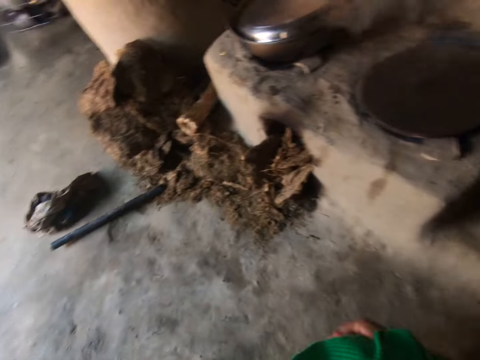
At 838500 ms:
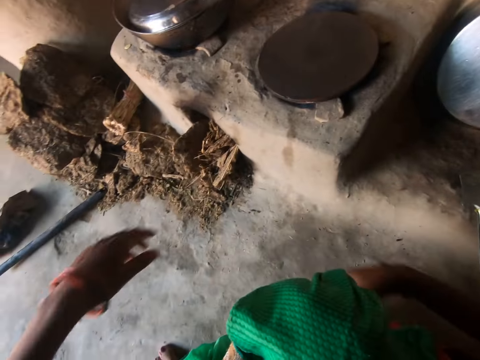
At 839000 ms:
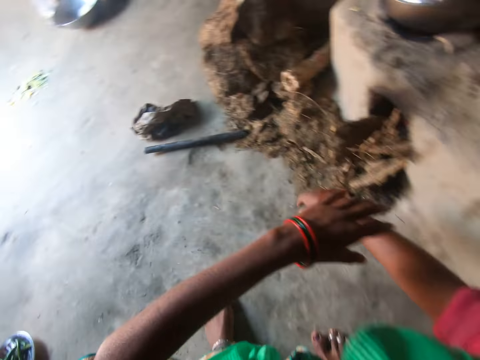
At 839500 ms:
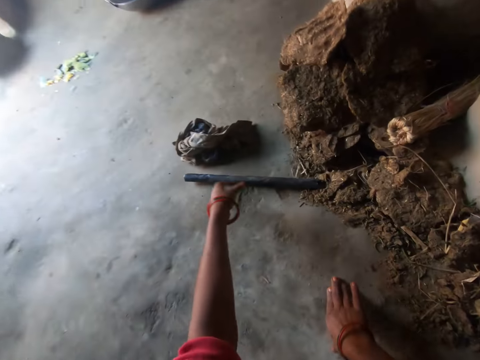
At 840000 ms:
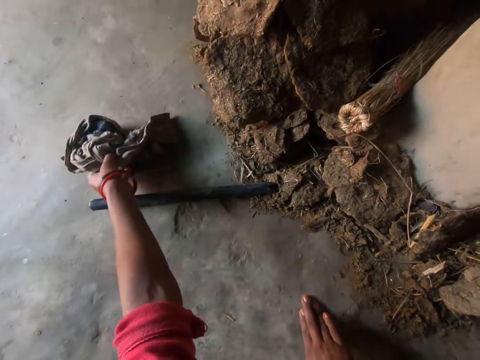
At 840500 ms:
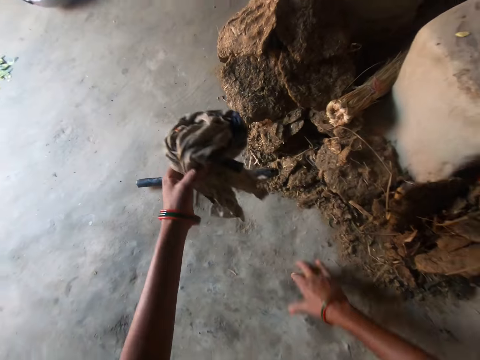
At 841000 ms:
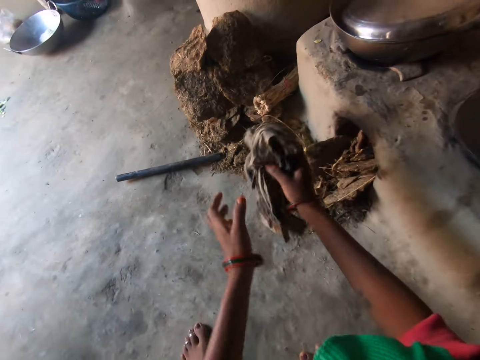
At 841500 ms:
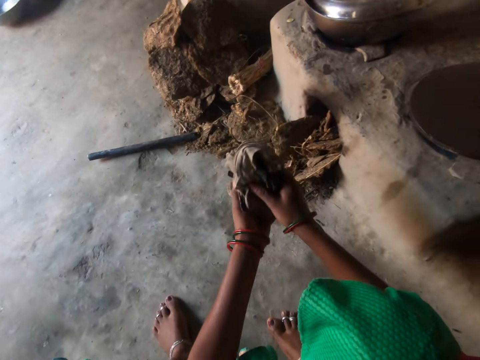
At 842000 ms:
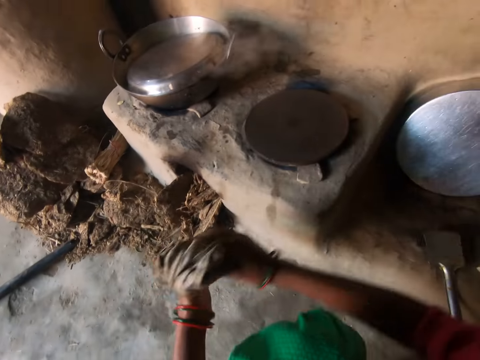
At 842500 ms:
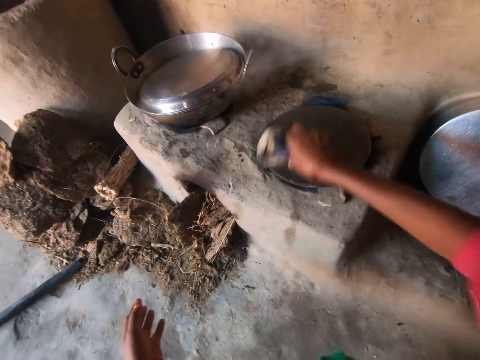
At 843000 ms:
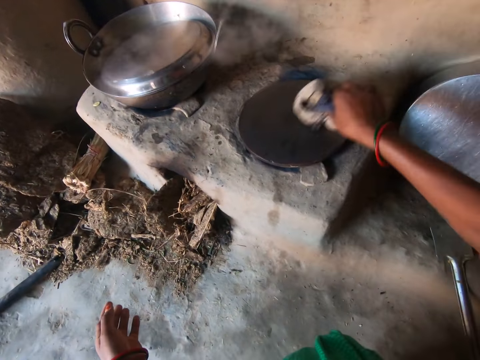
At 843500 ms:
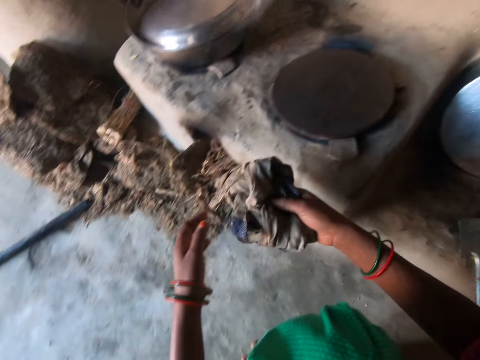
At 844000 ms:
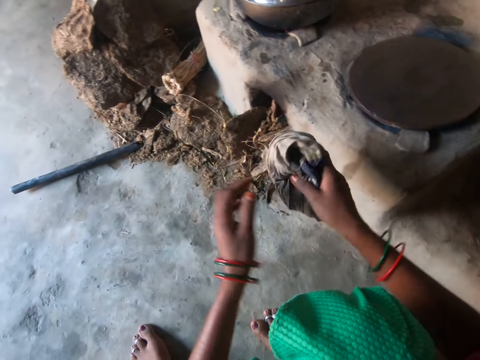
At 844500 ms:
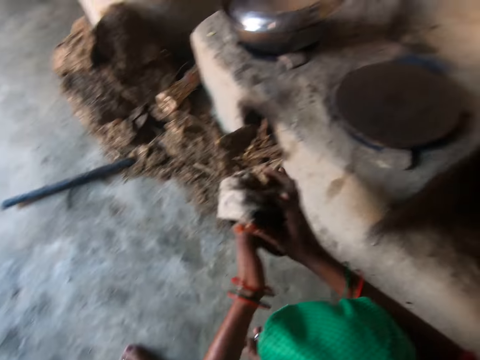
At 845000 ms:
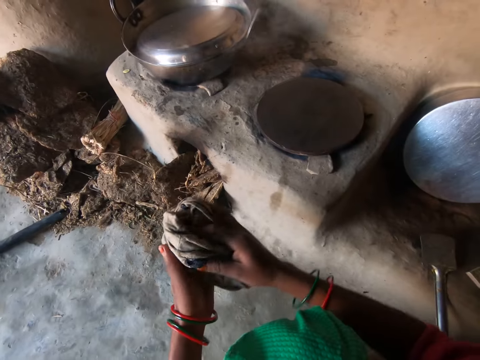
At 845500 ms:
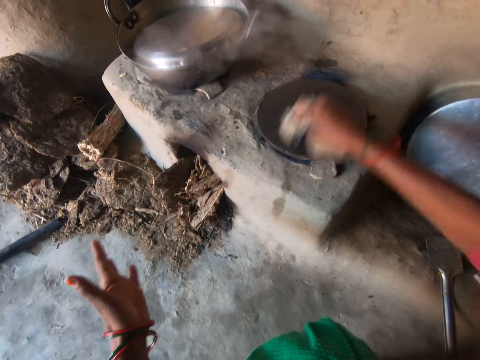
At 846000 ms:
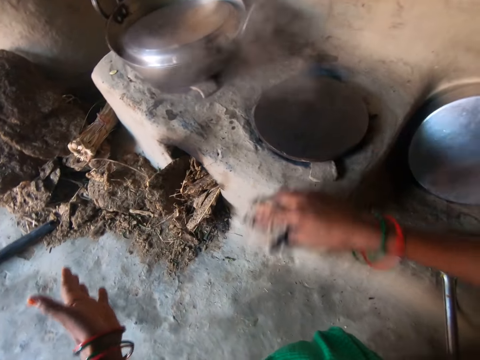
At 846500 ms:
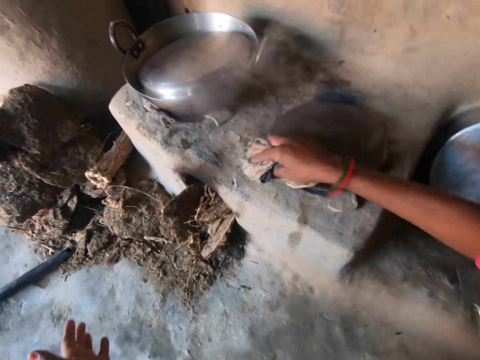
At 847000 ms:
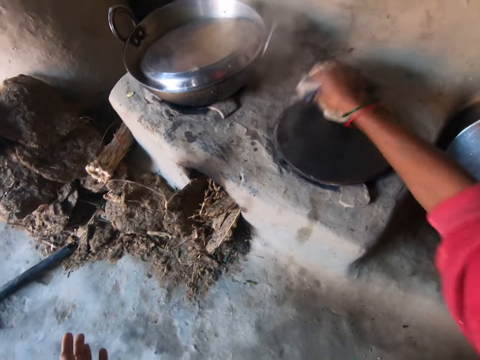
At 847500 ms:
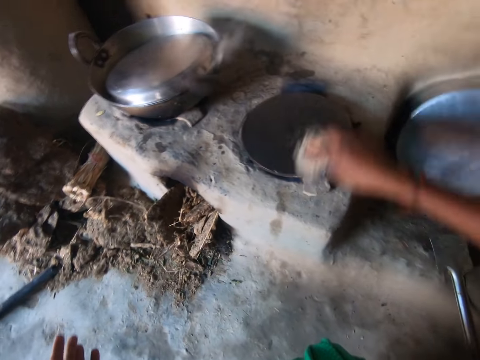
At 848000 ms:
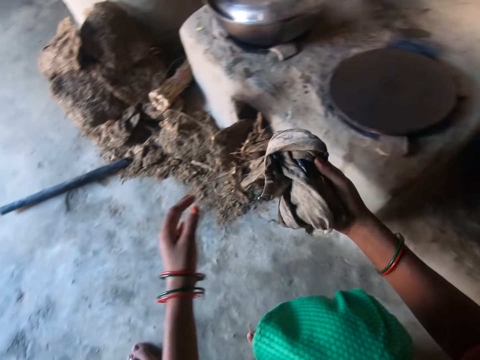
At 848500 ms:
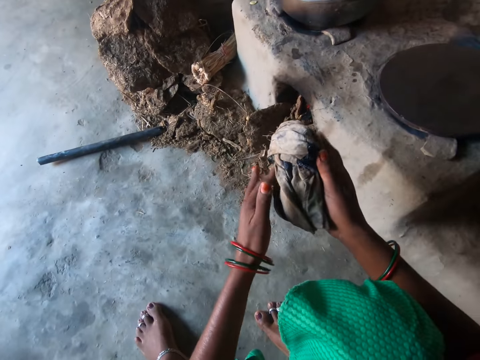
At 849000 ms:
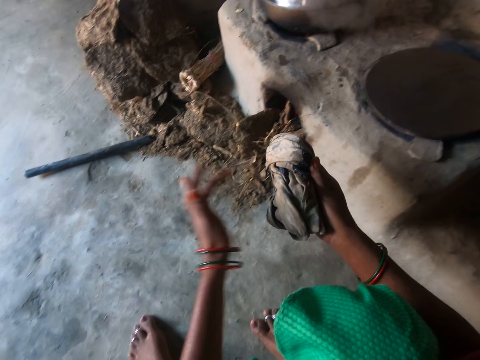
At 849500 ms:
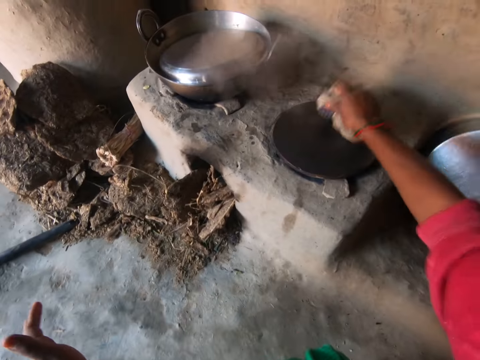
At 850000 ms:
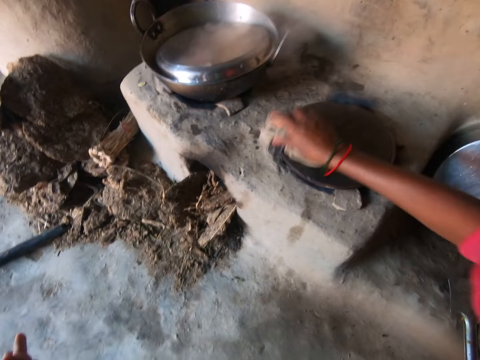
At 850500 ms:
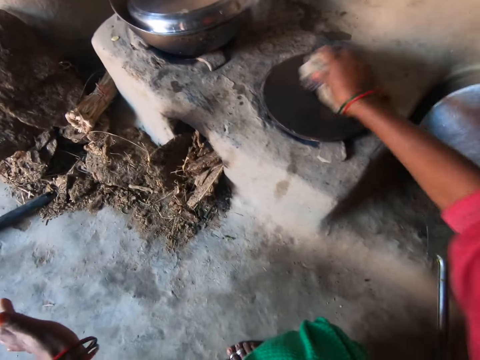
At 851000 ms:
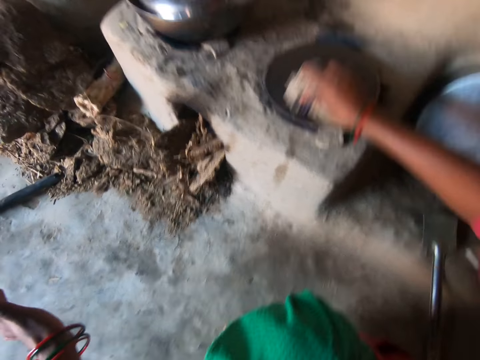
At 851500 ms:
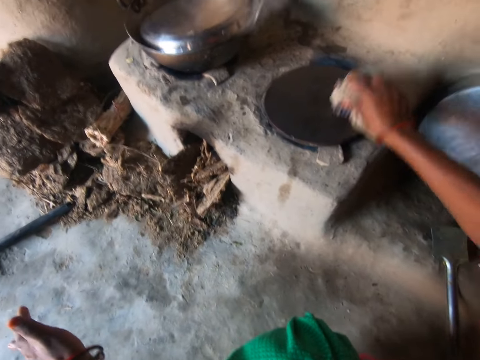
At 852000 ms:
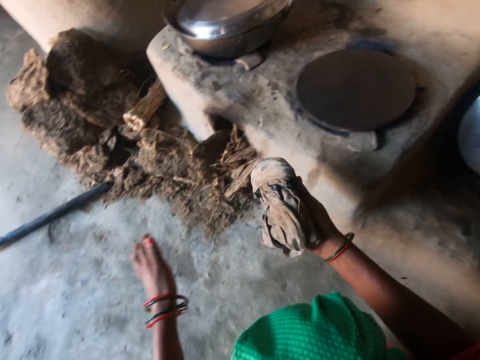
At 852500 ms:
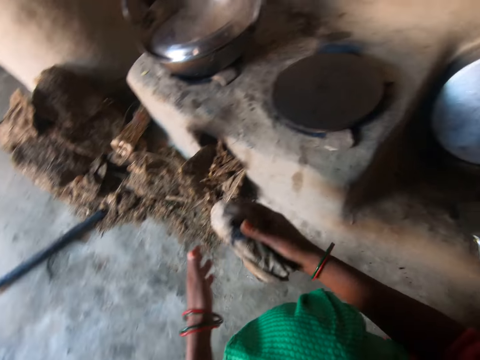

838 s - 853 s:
The camera wearer throws the broom to the side. She takes the rag on the floor with her left hand. She holds the rag with her right hand. She wipes a pan on the stove with the rag. She holds the rag with her left hand. She wipes the pan with the rag in her right hand. She touches the rag with her left hand. She wipes the pan with the rag in her right hand.

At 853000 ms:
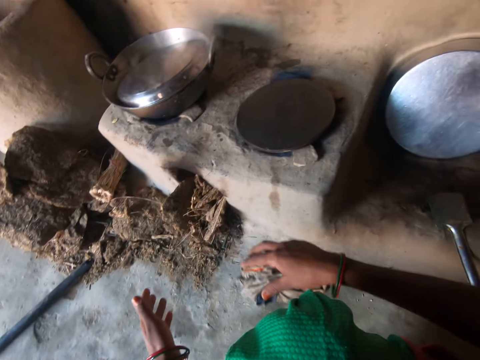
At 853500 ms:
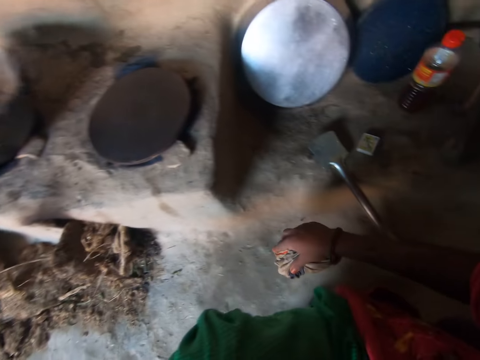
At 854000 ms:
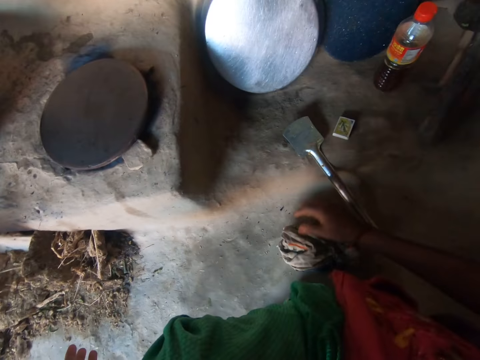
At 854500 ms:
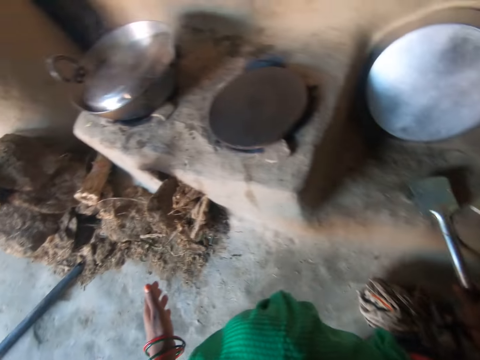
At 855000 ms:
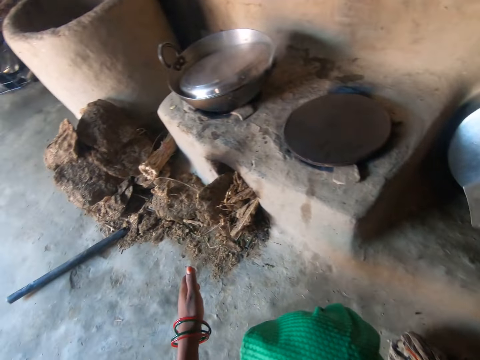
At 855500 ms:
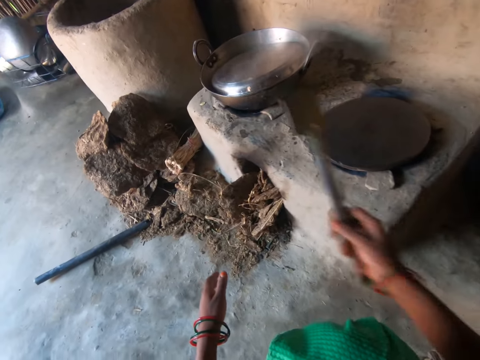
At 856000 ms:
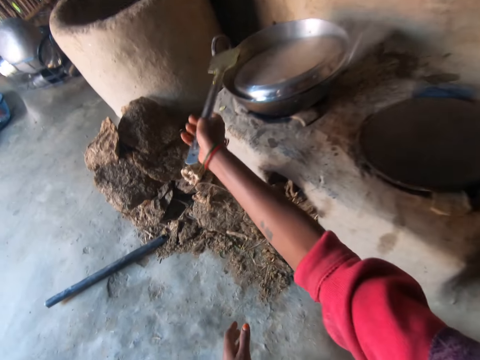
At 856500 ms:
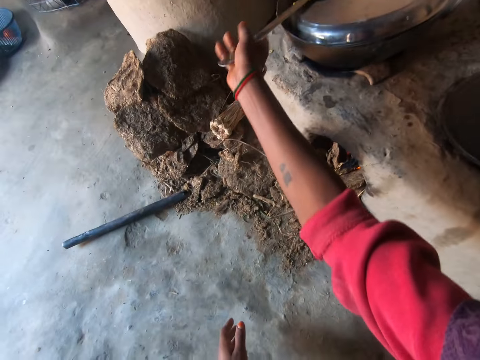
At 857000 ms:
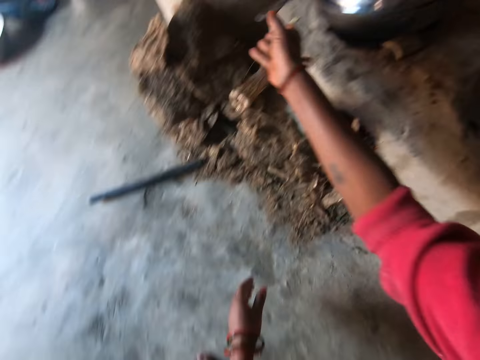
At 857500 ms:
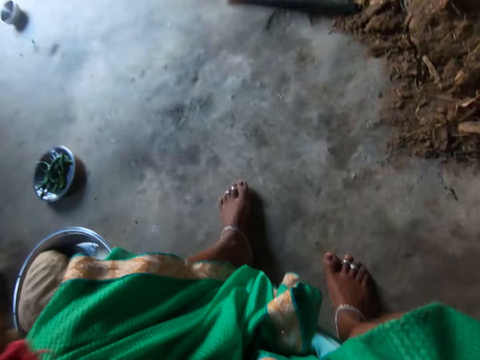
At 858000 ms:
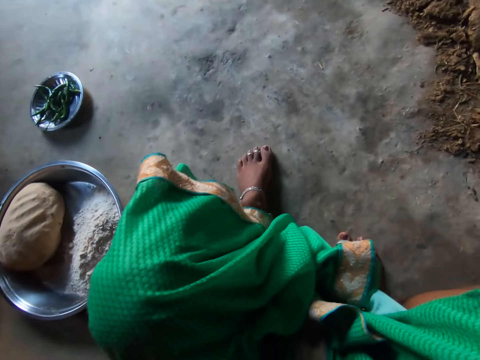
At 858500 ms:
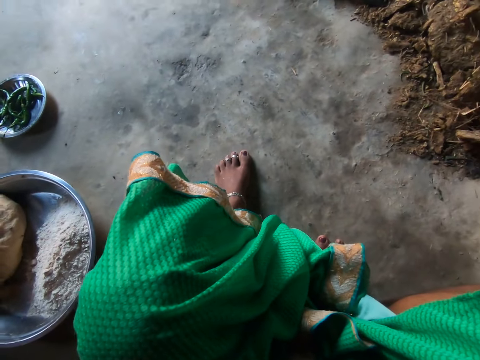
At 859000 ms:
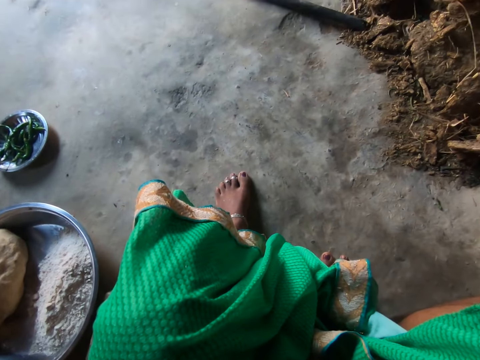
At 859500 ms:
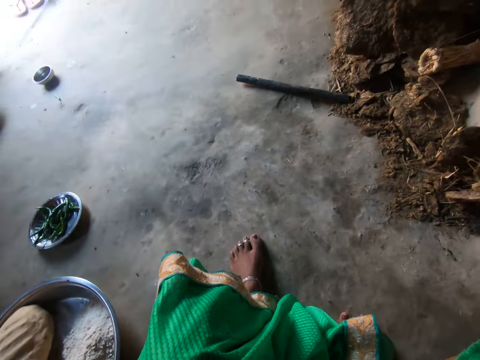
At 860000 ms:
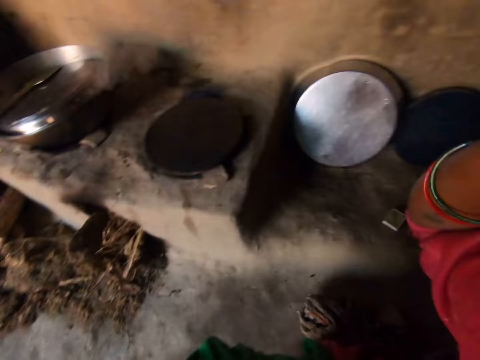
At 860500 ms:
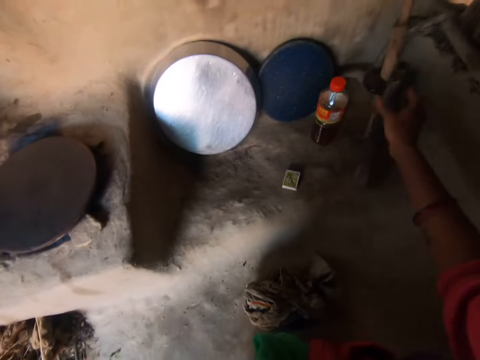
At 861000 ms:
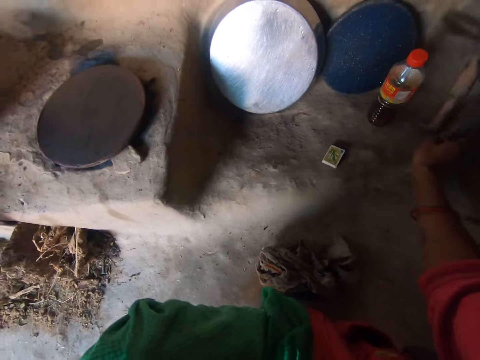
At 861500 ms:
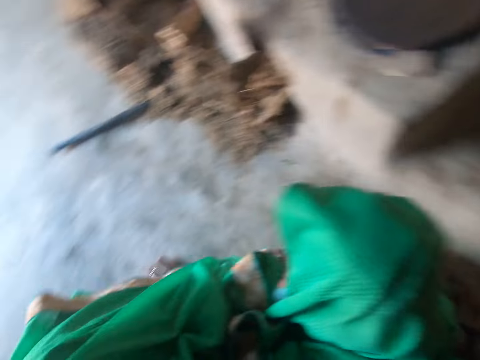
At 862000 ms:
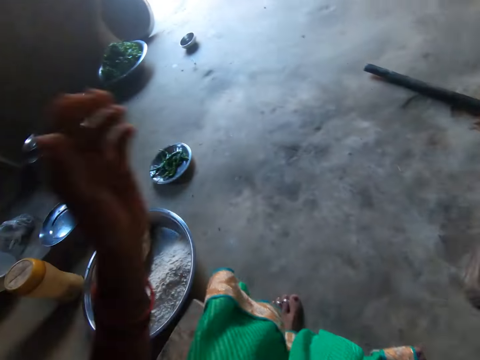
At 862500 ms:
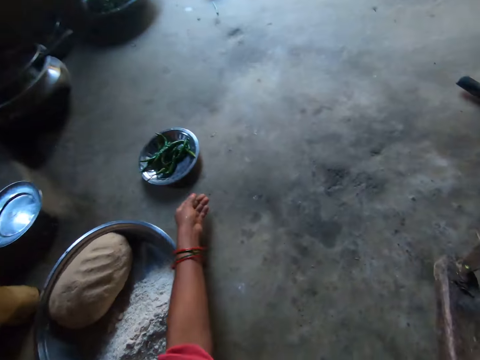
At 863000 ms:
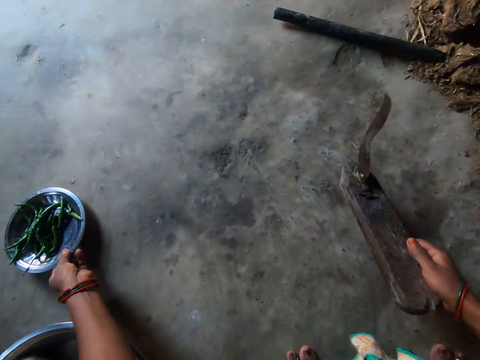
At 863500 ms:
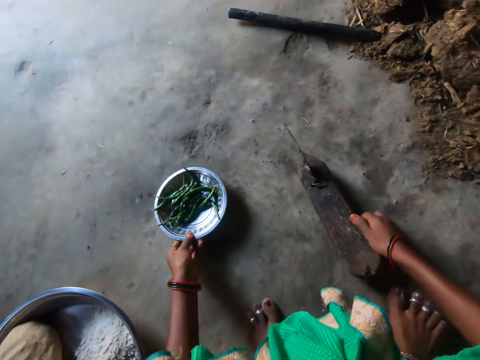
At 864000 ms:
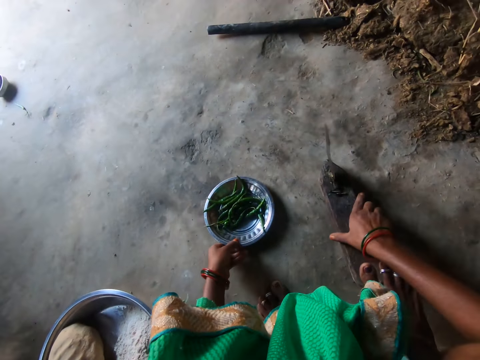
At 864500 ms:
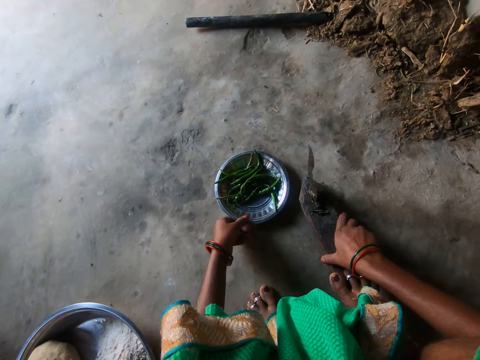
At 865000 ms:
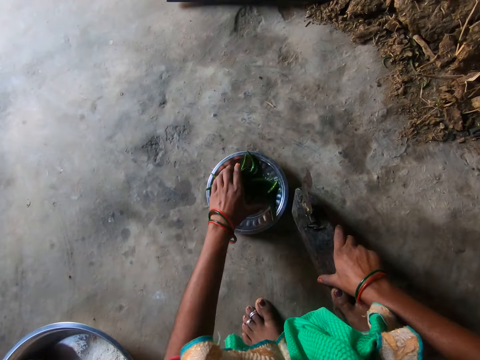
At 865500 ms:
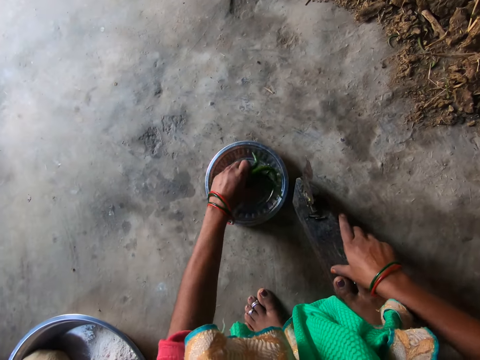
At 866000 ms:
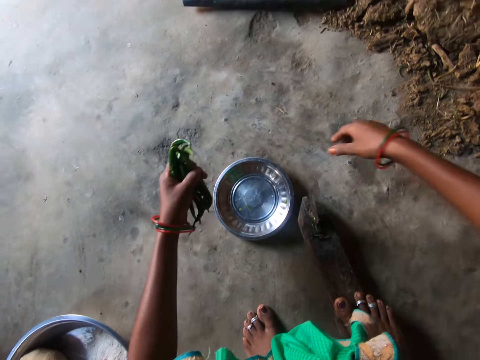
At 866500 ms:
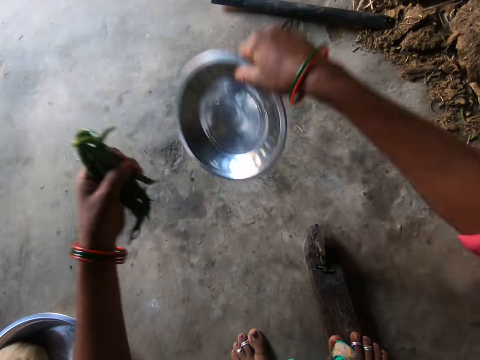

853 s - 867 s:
The camera wearer drops the rag on the floor. She carries a cooking spoon on the floor with her right hand. She places the spoon on a pot on the stove. She does something. She carries a knife or file. She drops the knife on the floor. She grabs the plate on the floor with her left hand. She grabs the chilis on the plate with her left hand. She grabs the plate with her right hand.
